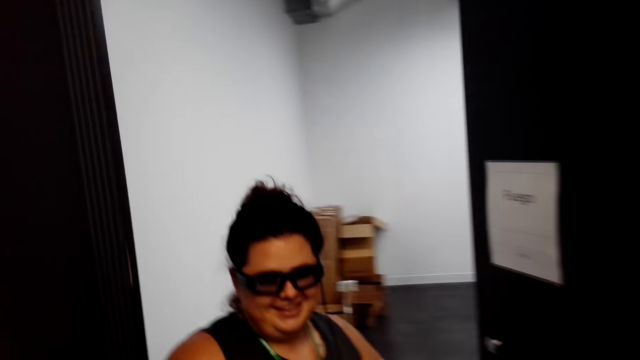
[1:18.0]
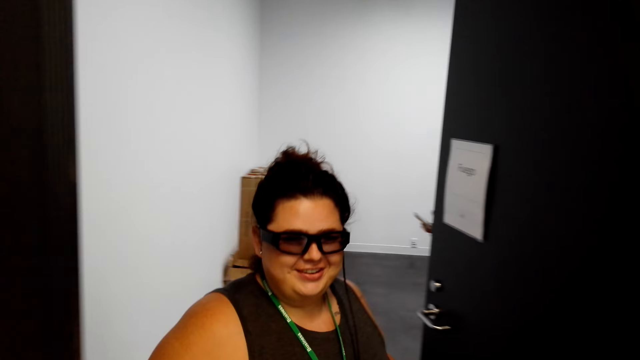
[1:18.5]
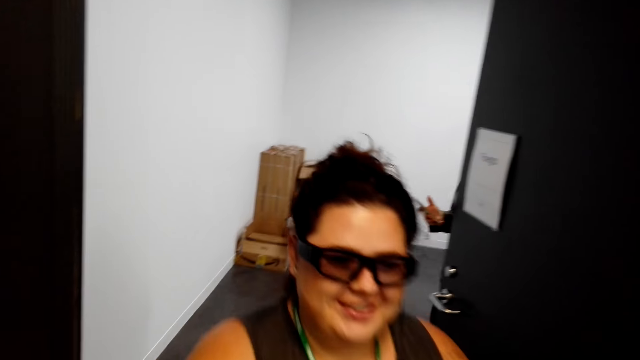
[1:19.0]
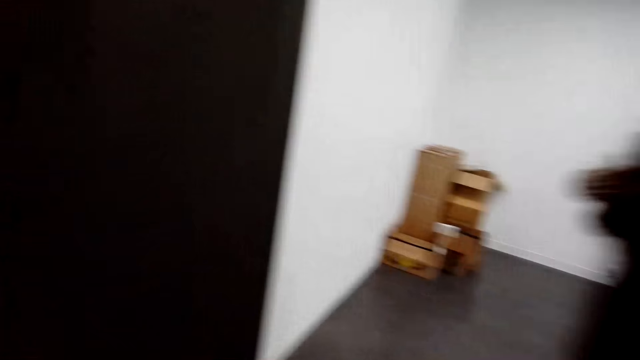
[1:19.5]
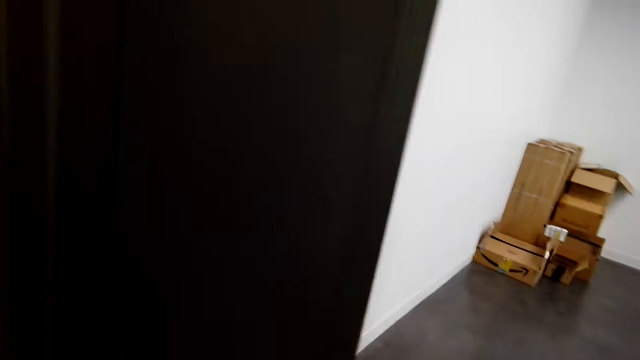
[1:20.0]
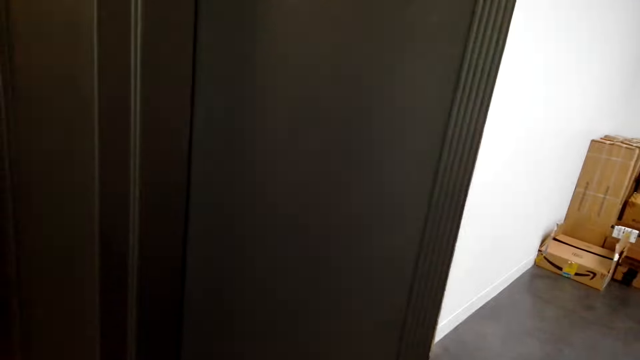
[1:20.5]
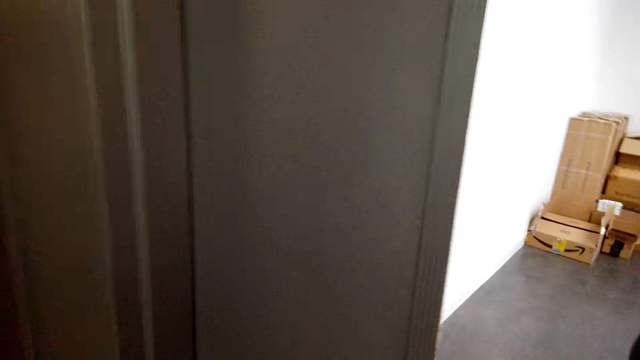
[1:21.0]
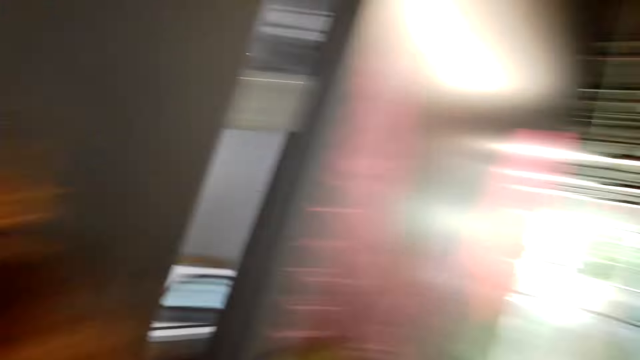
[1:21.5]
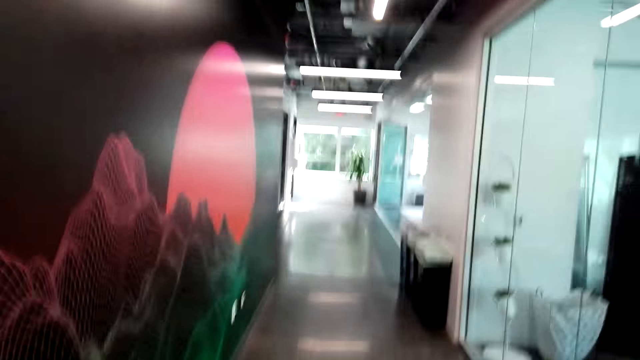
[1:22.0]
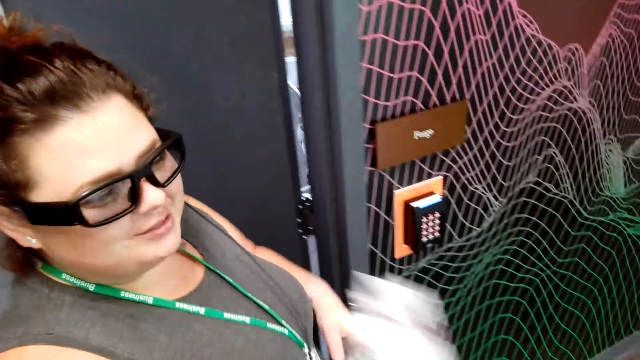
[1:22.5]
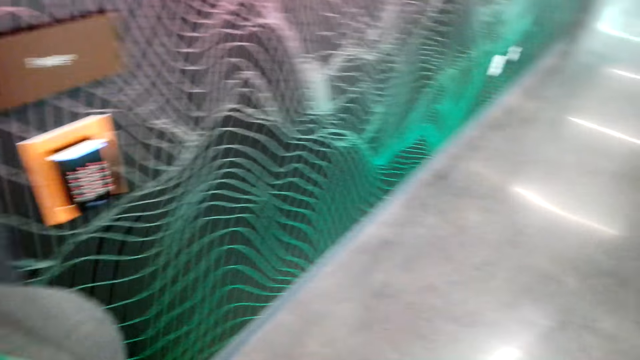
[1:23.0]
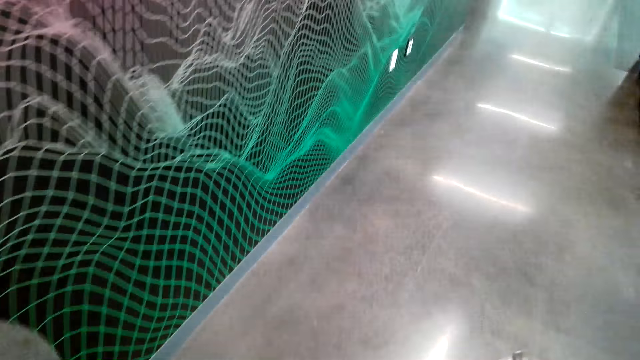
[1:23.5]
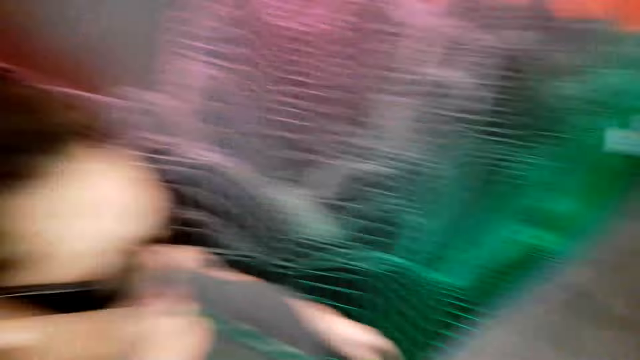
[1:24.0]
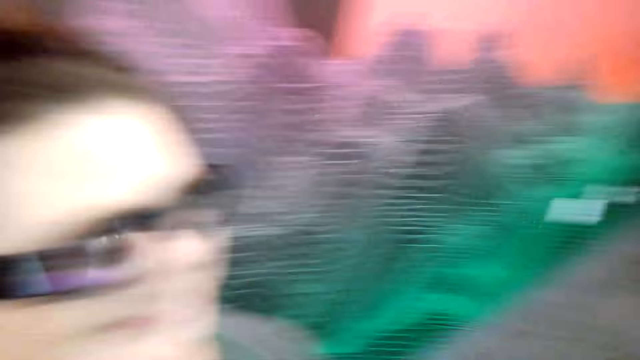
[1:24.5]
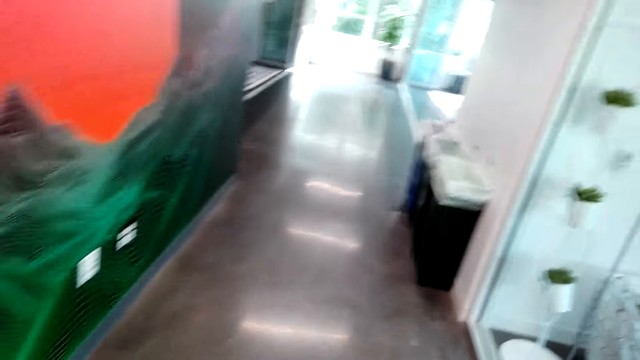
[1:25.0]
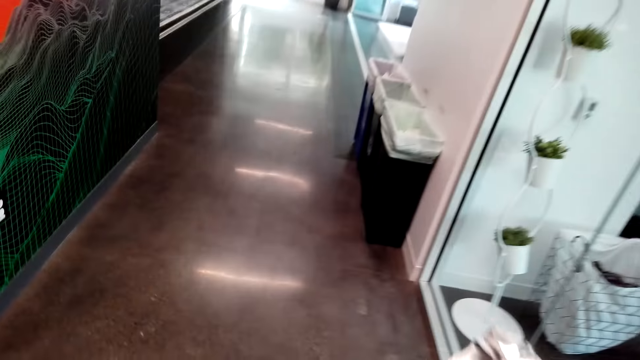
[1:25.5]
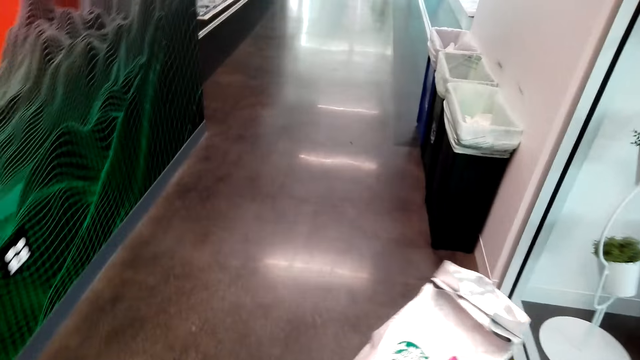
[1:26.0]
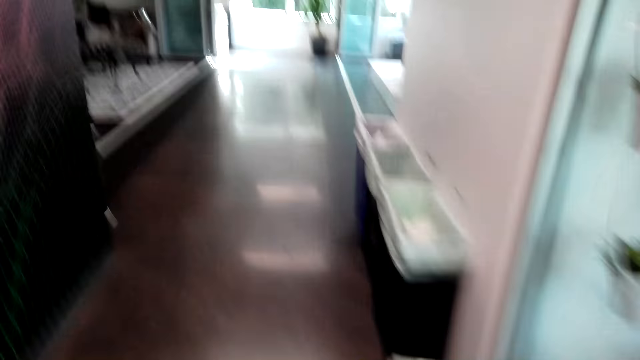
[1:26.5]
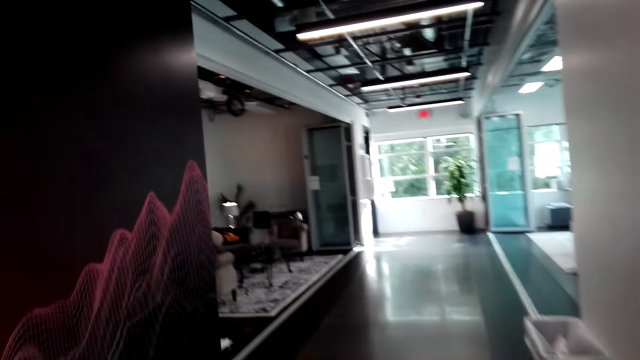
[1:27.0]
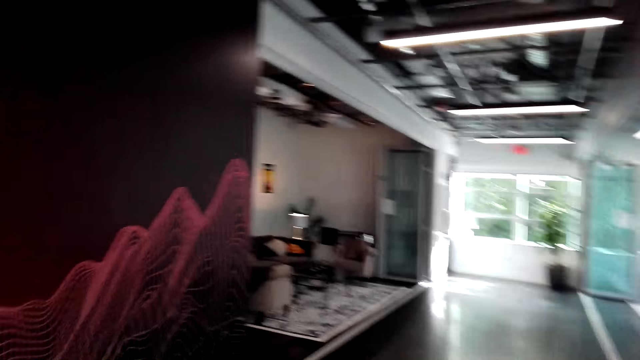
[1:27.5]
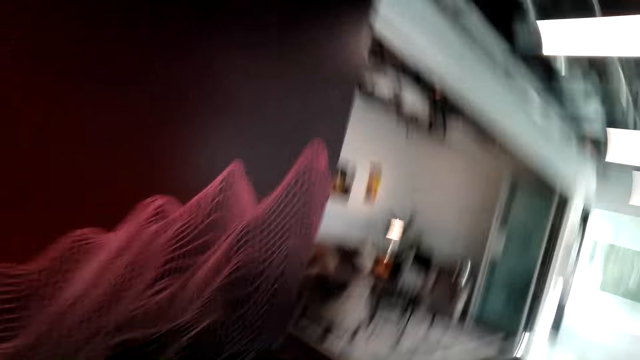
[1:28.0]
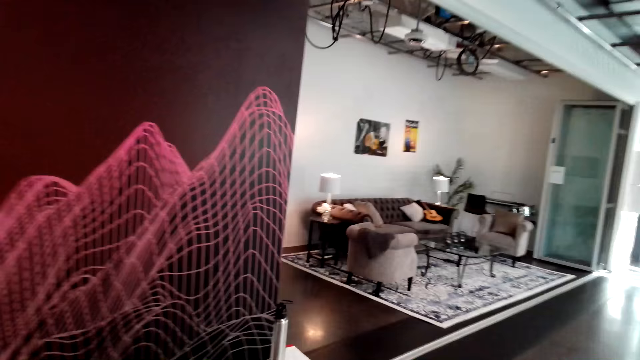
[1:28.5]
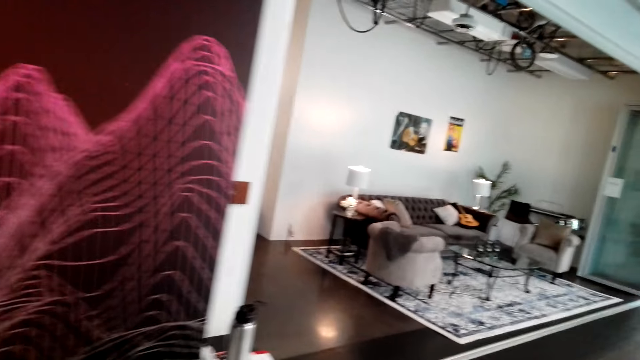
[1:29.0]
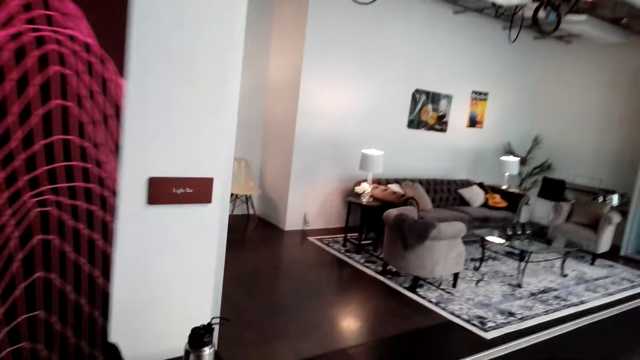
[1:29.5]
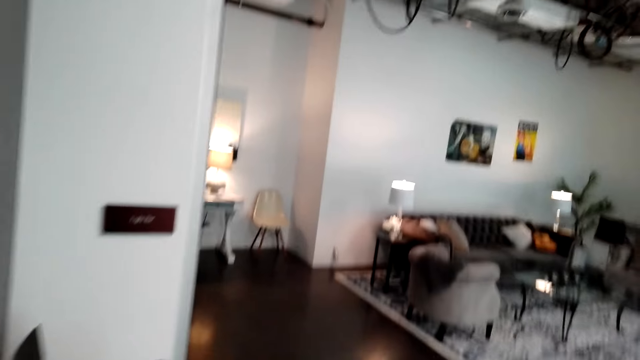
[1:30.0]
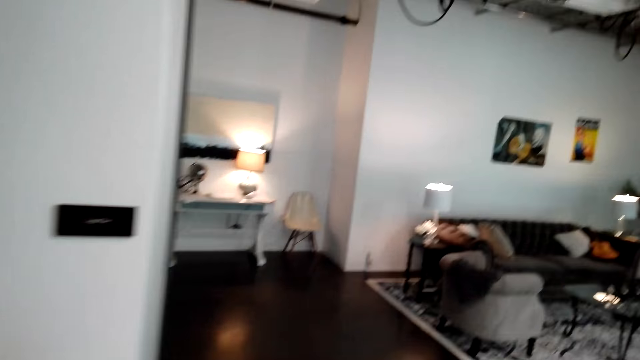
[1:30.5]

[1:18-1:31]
The camera wearer speaks to a woman. The woman speaks to the camera wearer. Another woman greets a third woman. The first woman hands a coffee to the camera wearer. The second woman welcomes the third woman in the room. The camera wearer walks to the house. The first woman walks to the house. The second woman and the third woman walk in the room.

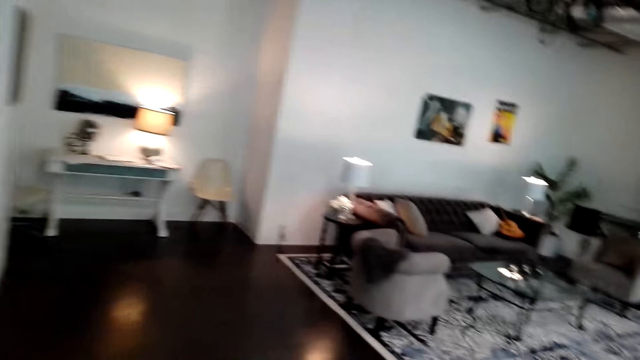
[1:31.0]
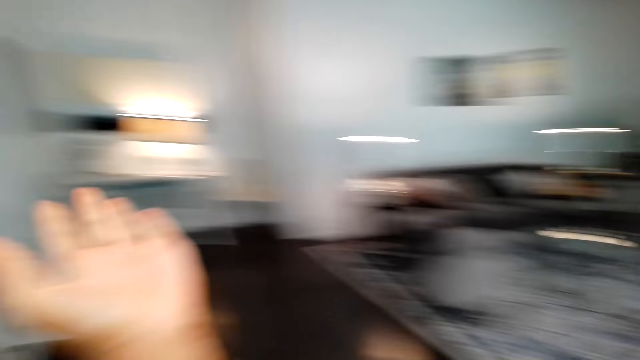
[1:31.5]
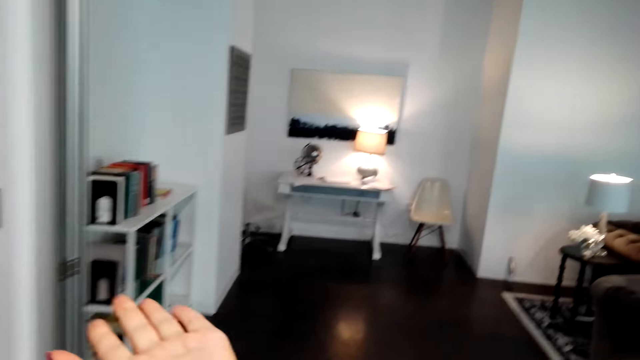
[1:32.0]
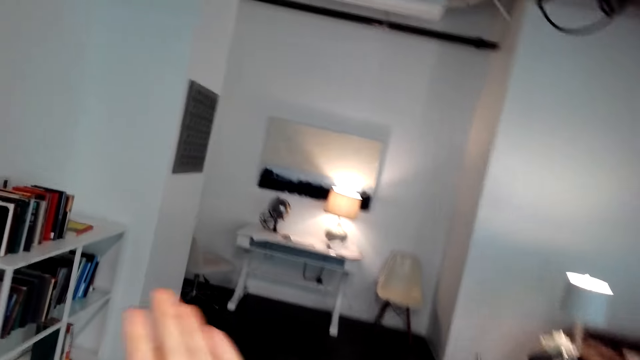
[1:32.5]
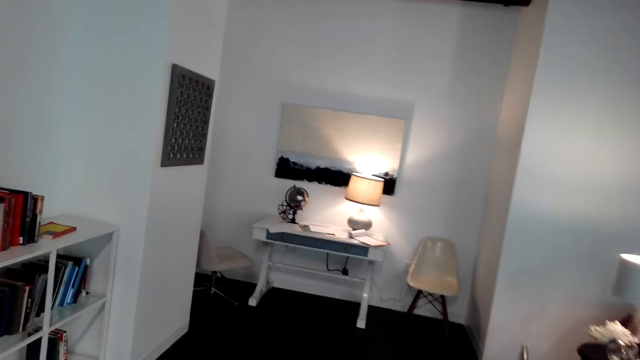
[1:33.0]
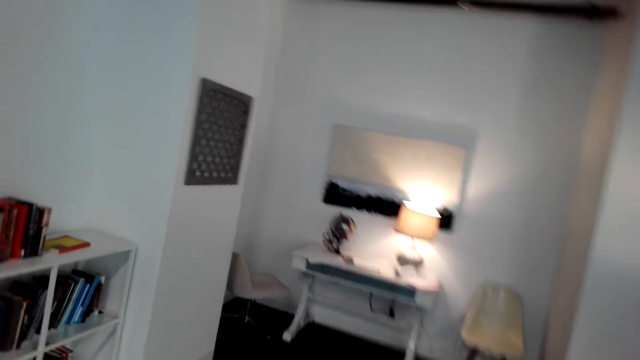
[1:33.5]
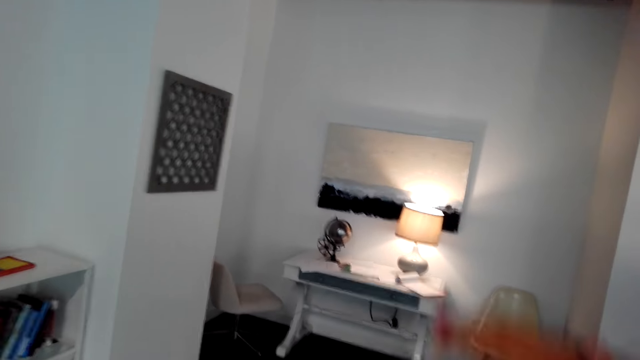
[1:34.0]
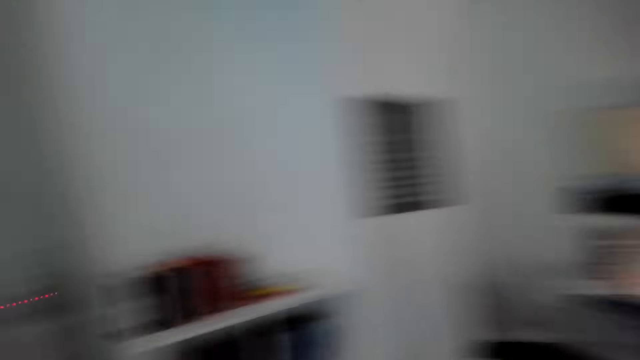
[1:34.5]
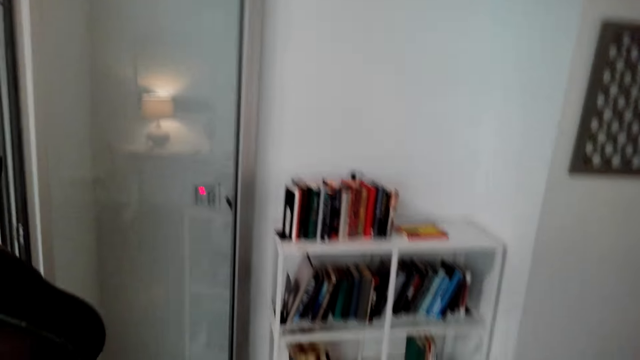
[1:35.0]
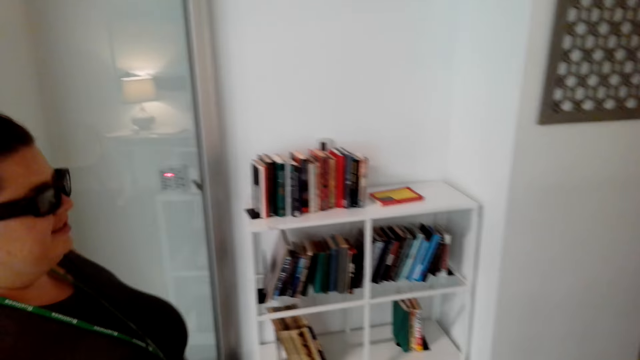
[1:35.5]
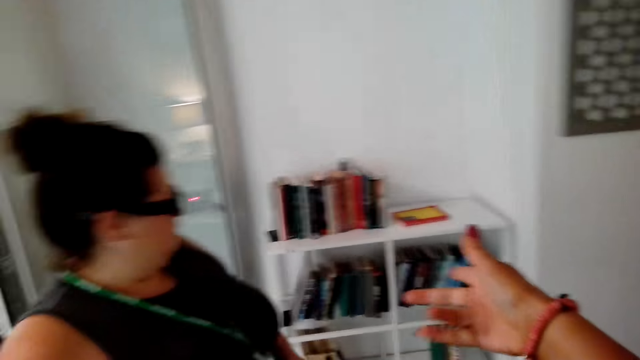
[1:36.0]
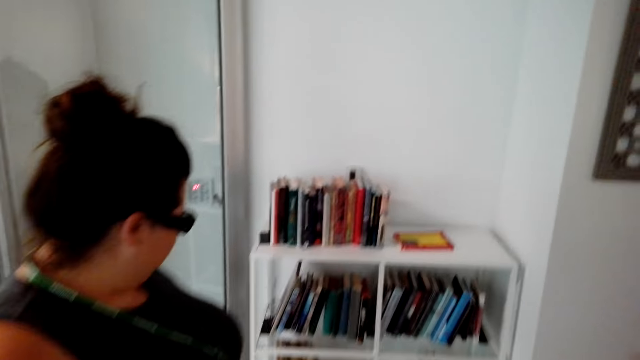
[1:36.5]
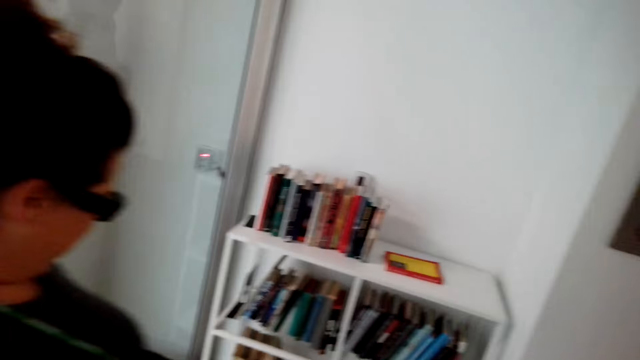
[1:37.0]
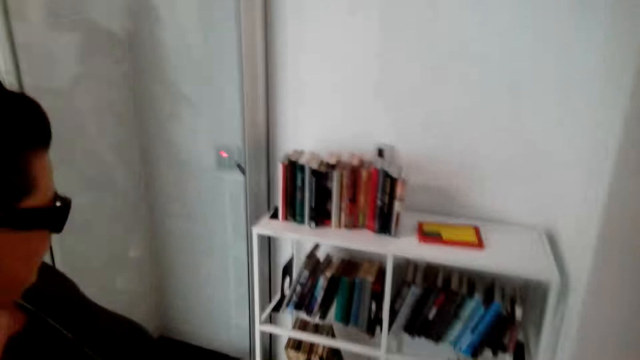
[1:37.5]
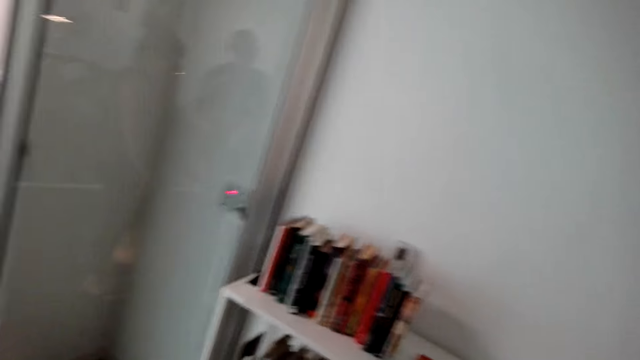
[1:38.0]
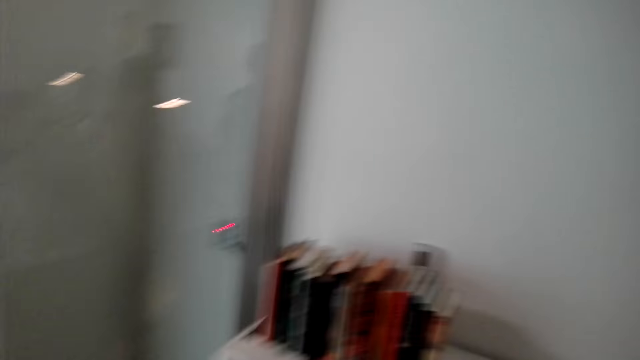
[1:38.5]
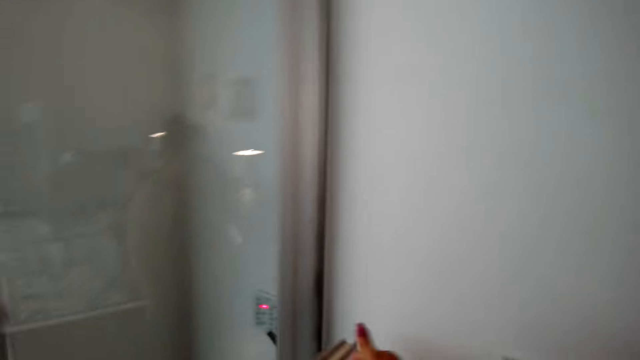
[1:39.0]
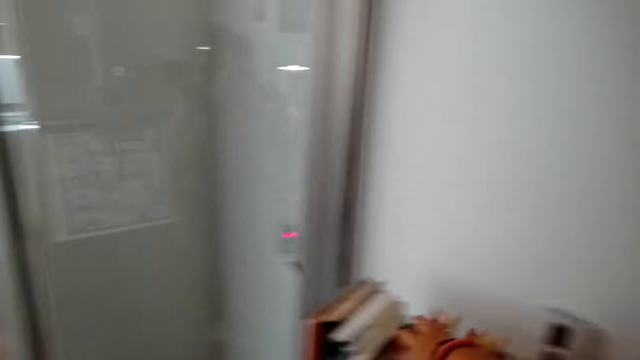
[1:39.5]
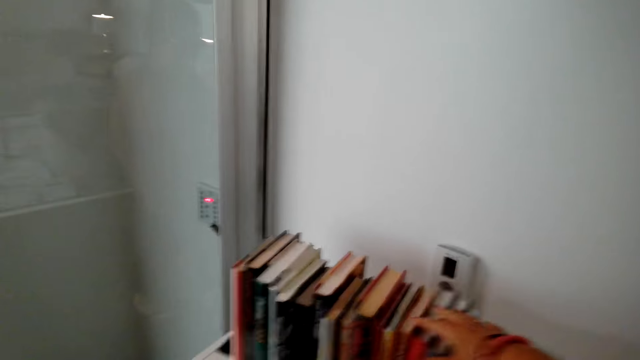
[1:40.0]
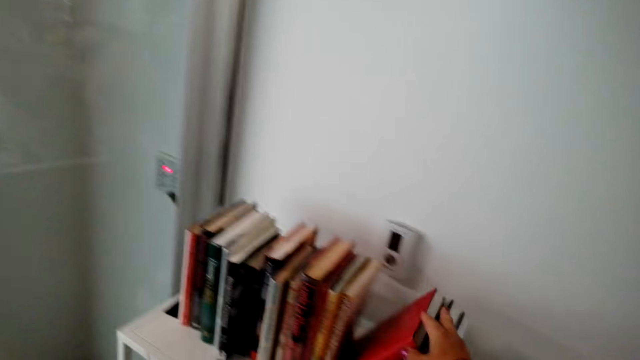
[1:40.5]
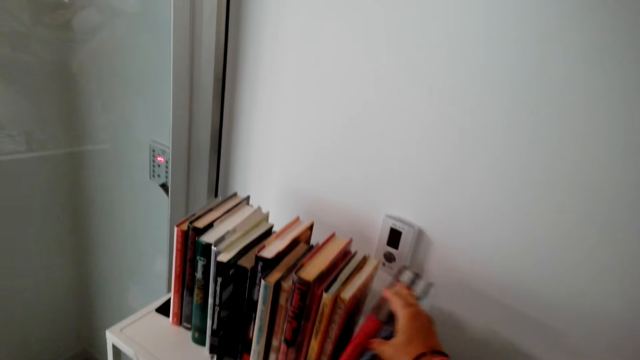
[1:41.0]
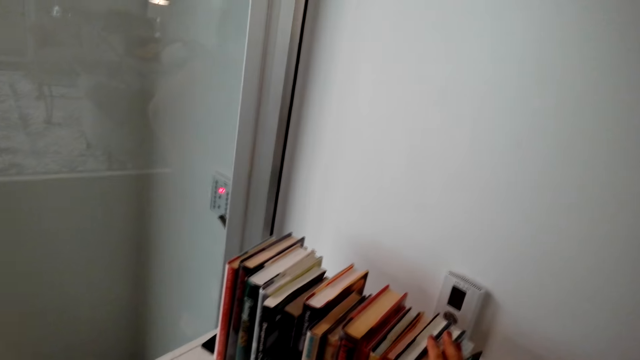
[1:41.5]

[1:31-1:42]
A woman points at the bookshelf. The woman and another woman walk in the room. The other woman points at the bookshelf. The first woman and the other woman walk in the room. The camera wearer looks at the books. A third woman looks at the books. The other woman holds the book from the shelf.
